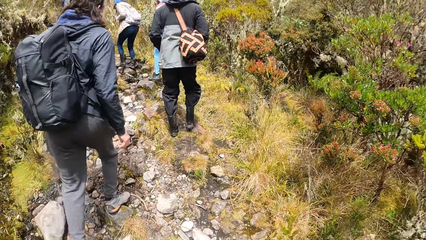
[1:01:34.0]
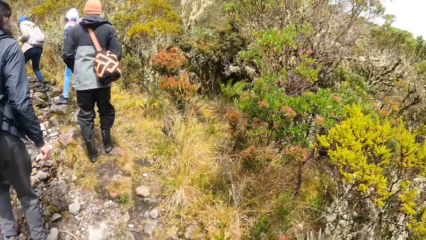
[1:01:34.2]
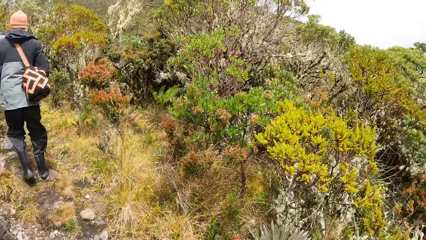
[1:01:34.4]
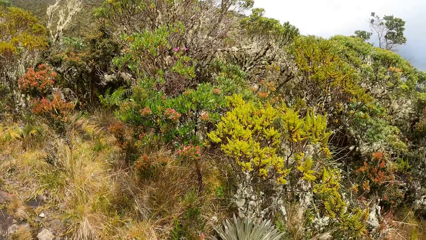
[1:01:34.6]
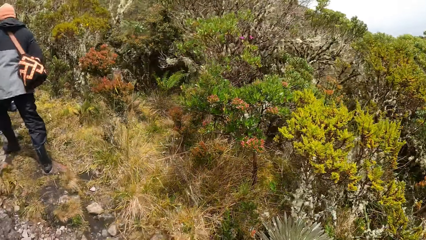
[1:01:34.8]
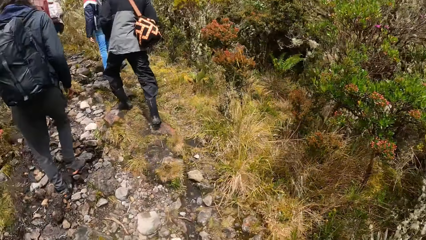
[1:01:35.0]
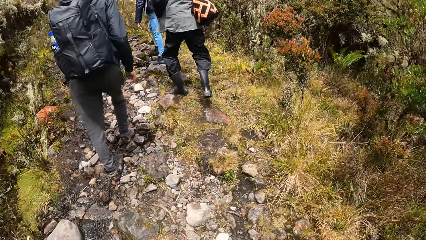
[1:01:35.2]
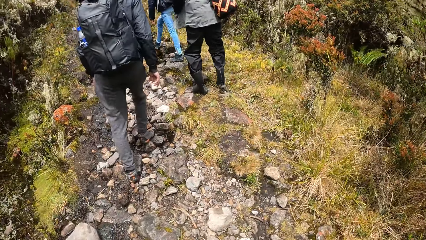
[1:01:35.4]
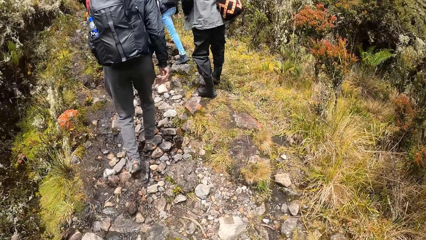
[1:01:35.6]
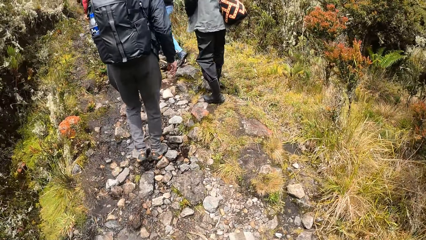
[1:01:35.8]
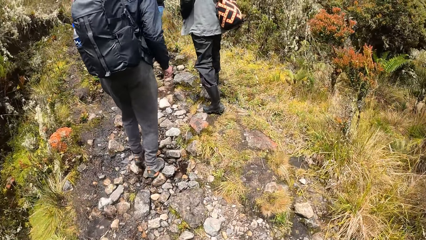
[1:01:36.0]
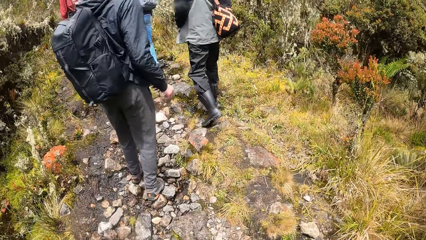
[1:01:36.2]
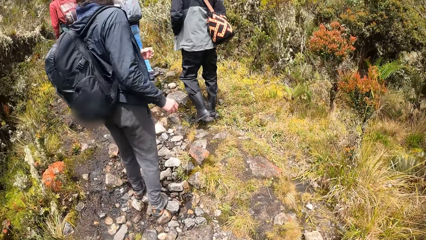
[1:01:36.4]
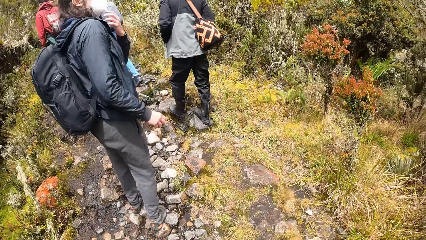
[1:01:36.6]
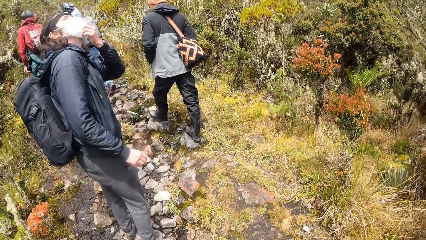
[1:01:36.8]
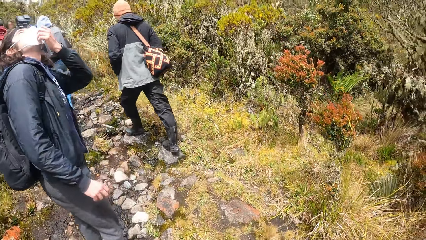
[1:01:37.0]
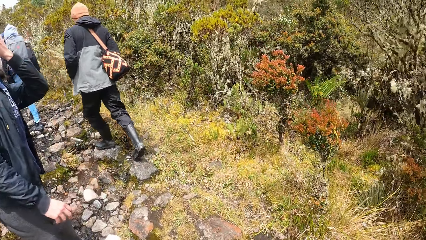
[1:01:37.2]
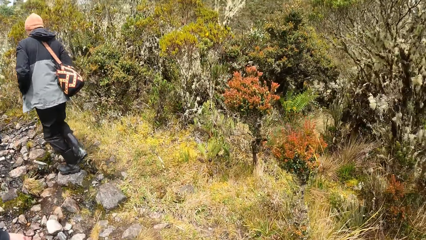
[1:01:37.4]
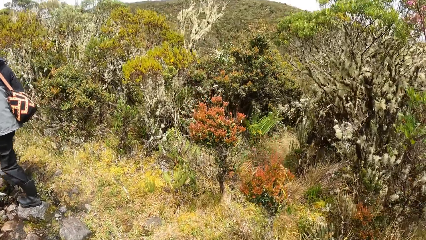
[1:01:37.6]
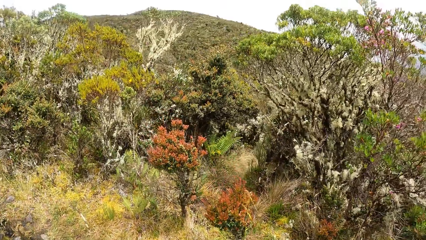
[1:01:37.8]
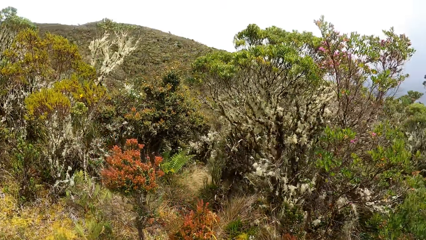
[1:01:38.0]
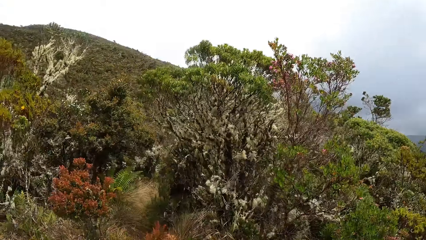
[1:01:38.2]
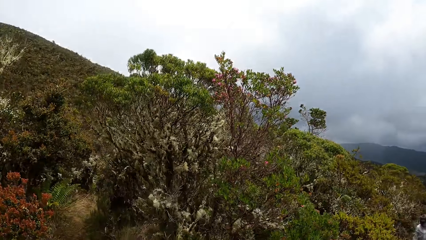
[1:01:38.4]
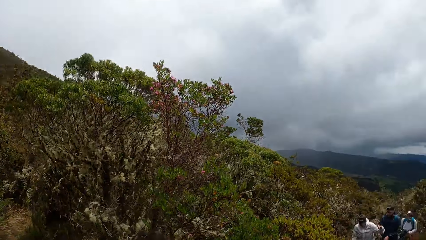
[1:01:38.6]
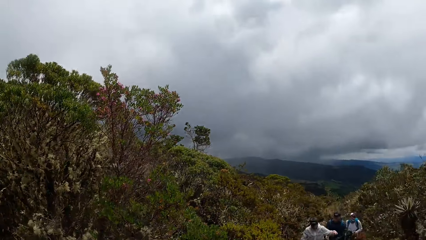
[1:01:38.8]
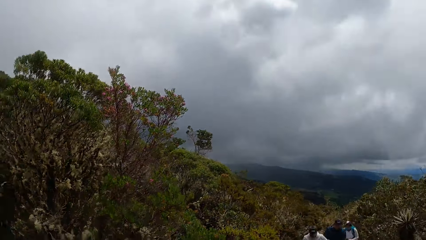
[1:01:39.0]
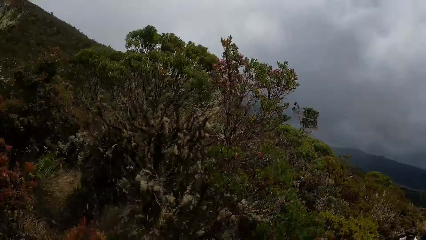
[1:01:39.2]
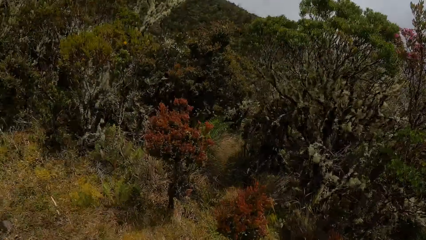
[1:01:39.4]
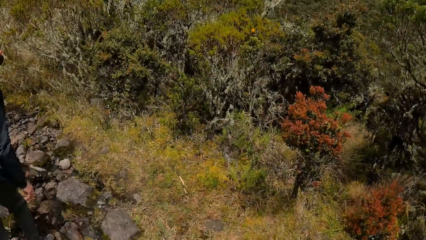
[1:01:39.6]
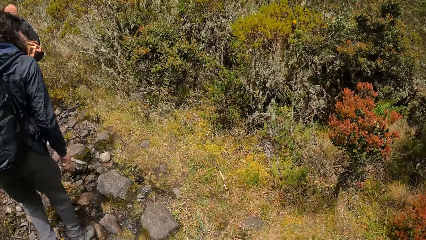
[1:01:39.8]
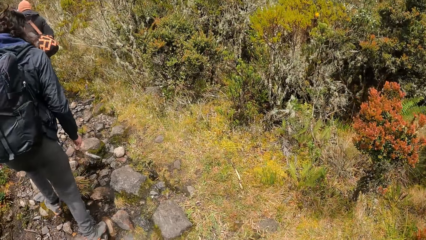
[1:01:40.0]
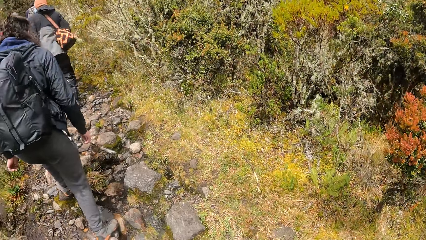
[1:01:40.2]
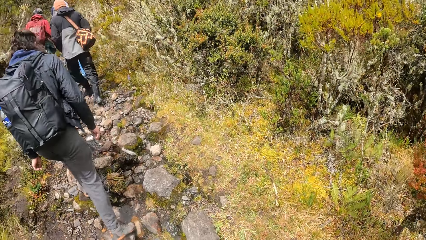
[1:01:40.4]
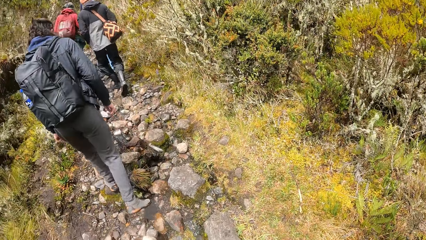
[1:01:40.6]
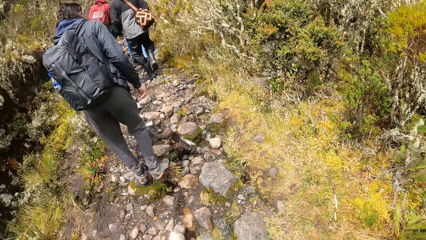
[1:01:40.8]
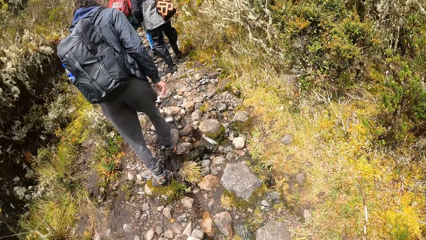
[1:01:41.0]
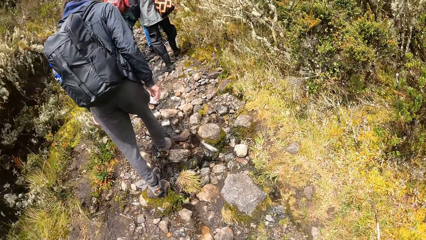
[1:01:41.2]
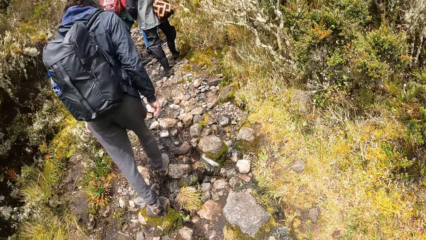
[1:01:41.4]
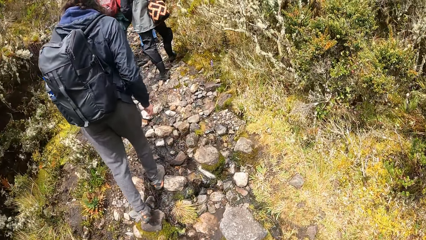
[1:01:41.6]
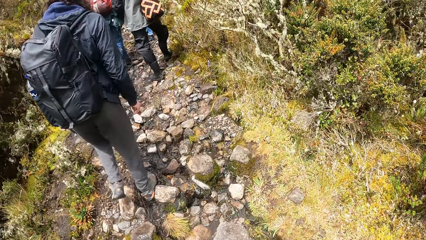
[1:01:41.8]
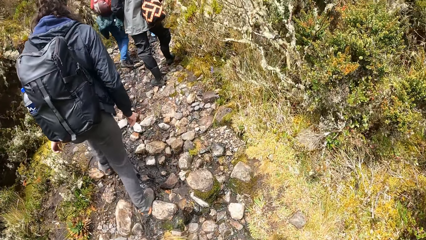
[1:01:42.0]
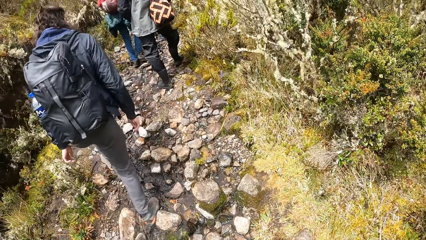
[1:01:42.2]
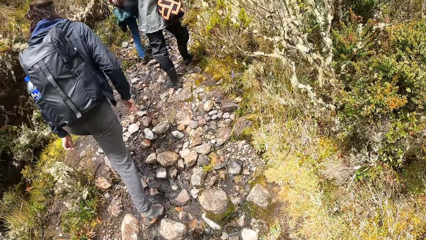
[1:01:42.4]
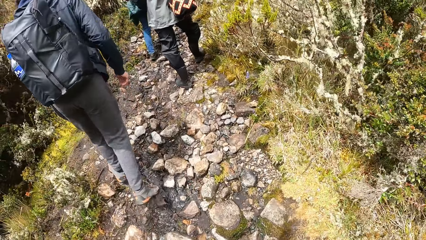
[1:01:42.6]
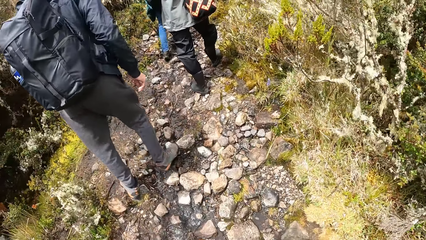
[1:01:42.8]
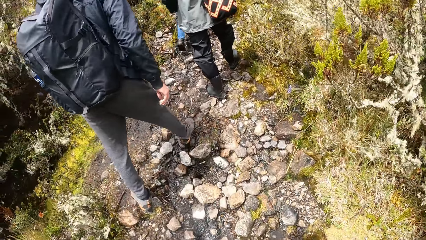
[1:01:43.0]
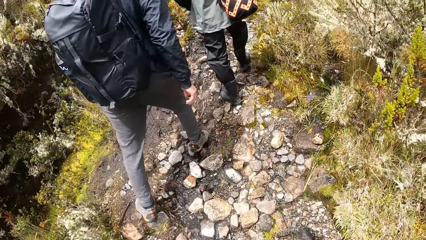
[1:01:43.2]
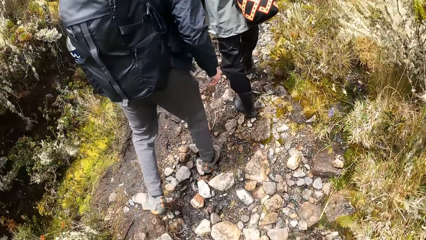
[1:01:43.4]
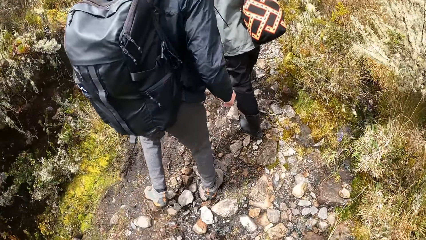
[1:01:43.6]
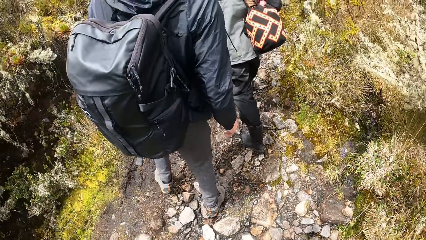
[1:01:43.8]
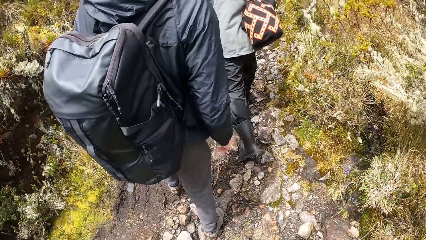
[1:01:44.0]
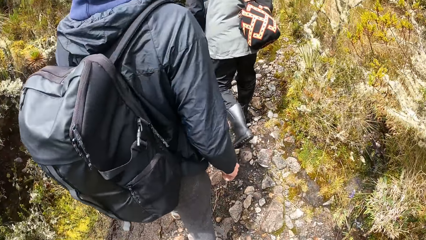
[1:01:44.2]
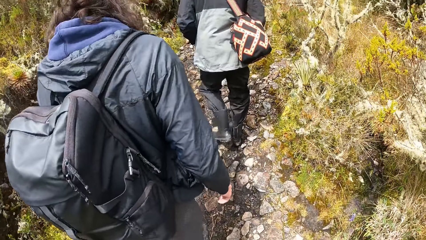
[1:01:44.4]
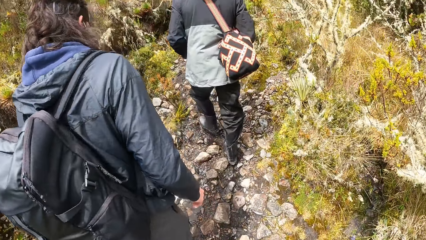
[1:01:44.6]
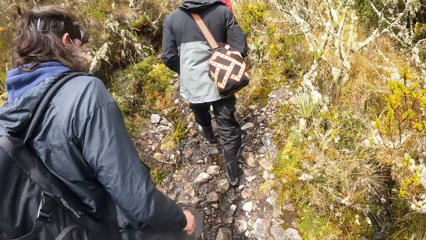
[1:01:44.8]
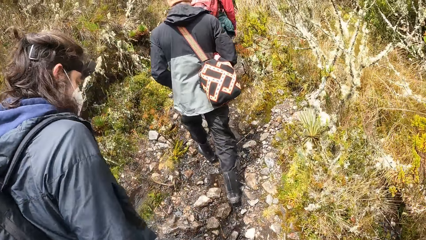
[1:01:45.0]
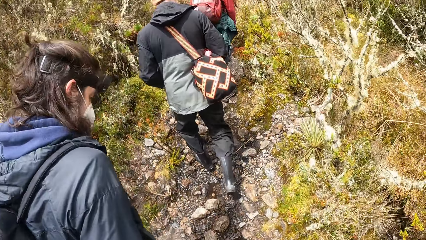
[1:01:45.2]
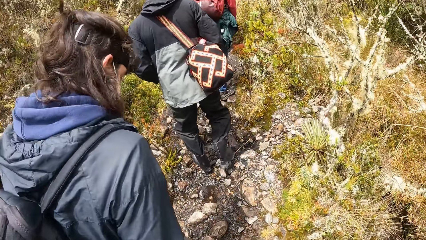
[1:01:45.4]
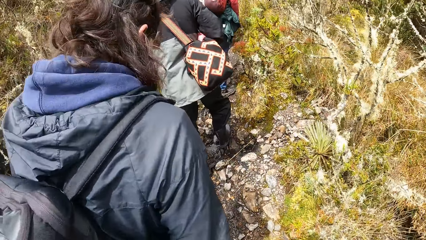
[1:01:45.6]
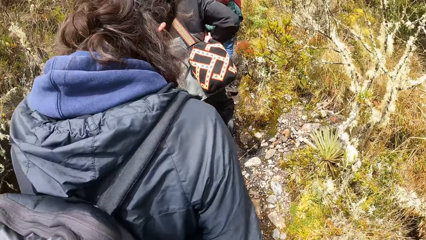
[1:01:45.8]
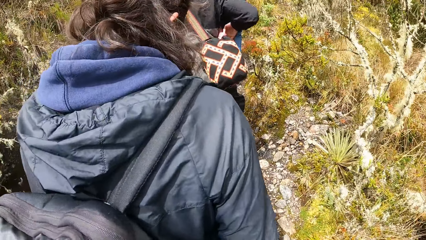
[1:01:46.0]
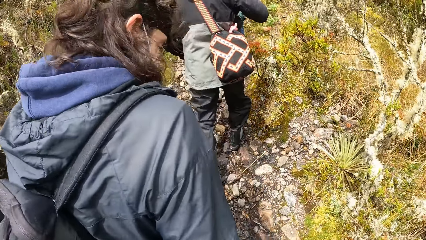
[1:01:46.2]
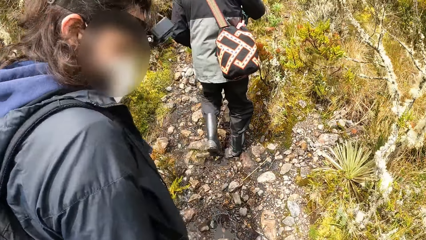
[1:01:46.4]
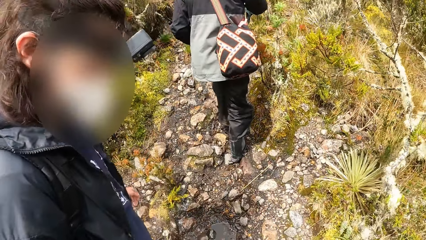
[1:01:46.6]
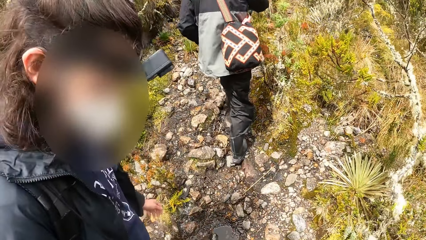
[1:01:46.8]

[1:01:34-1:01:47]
The camera wearer looks around. A man looks up at the sky with his left hand on a nose mask on his face. The camera wearer looks up at the sky. They walk down the pathway in the bush.
